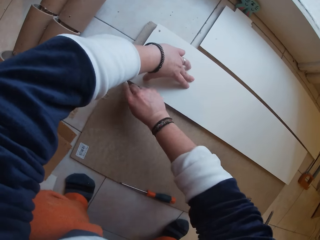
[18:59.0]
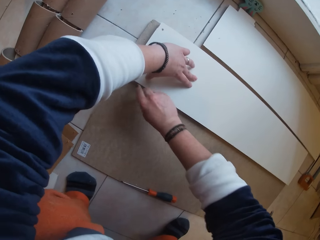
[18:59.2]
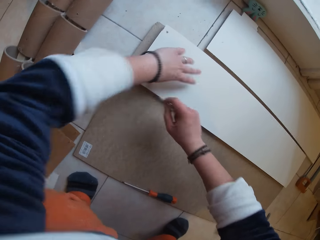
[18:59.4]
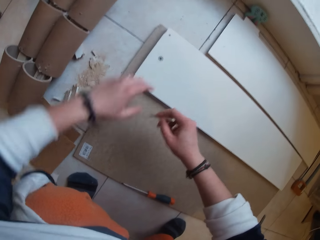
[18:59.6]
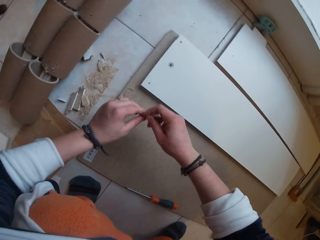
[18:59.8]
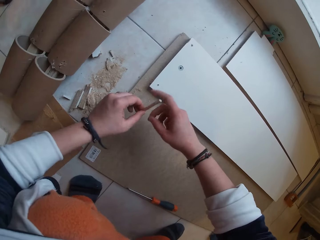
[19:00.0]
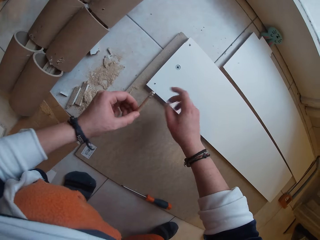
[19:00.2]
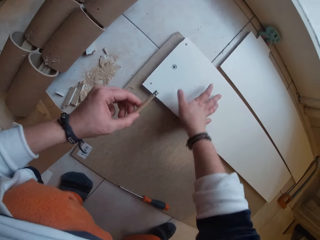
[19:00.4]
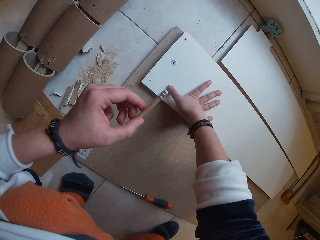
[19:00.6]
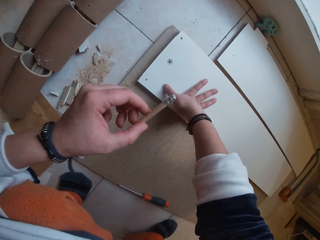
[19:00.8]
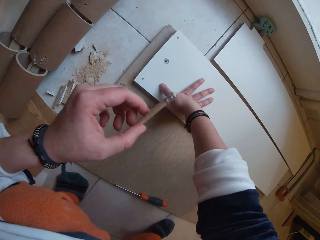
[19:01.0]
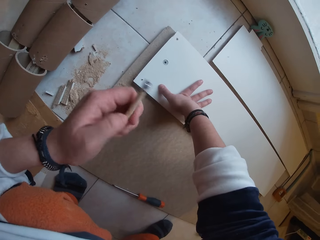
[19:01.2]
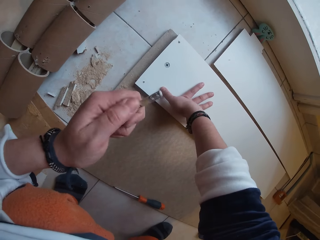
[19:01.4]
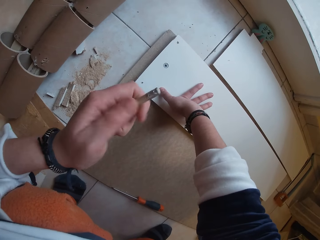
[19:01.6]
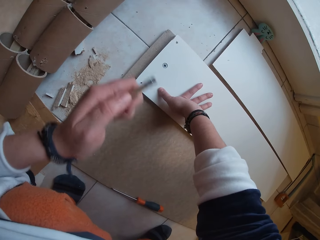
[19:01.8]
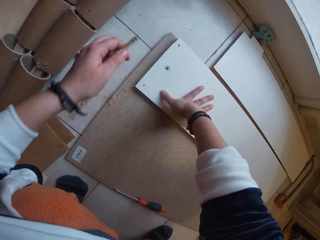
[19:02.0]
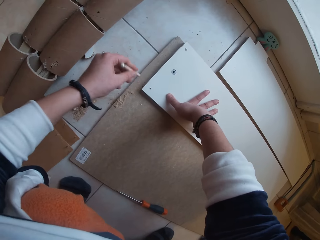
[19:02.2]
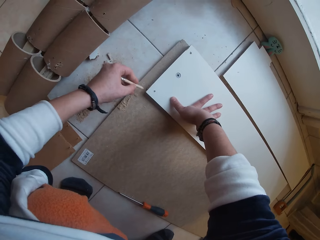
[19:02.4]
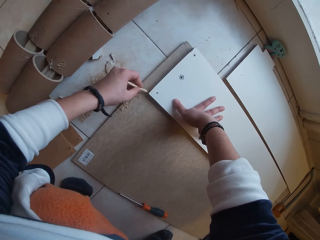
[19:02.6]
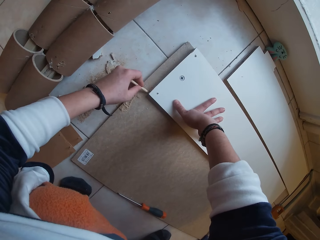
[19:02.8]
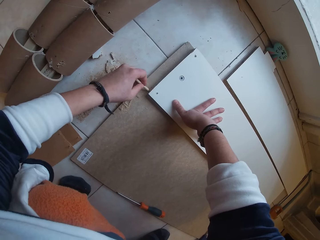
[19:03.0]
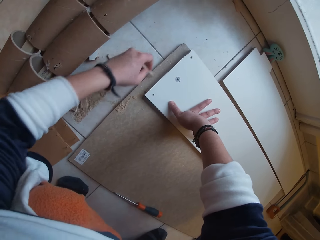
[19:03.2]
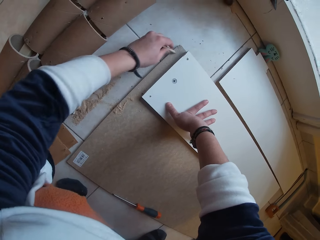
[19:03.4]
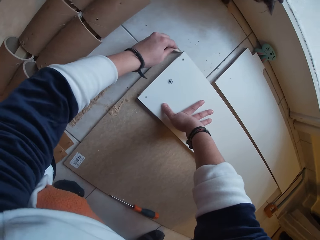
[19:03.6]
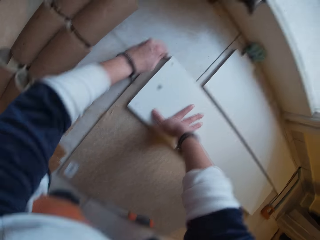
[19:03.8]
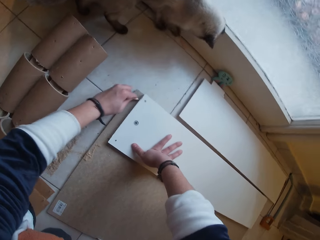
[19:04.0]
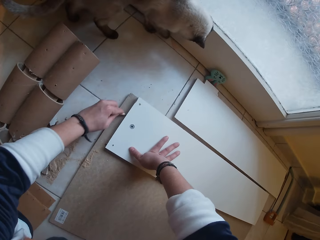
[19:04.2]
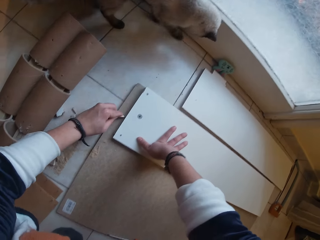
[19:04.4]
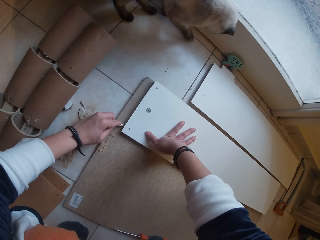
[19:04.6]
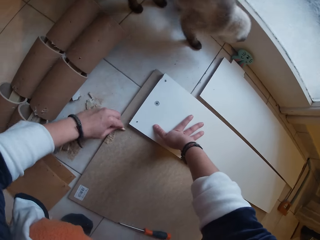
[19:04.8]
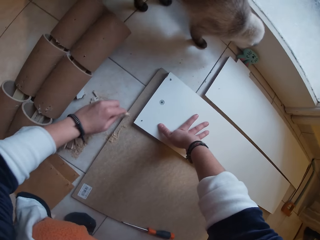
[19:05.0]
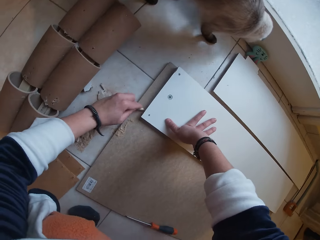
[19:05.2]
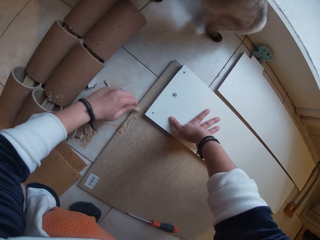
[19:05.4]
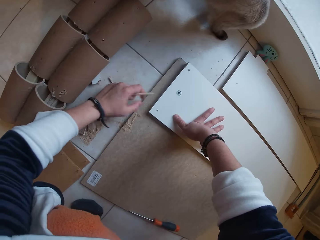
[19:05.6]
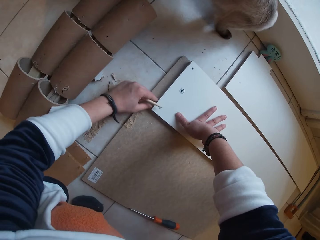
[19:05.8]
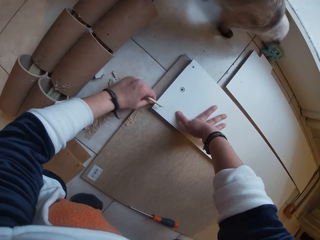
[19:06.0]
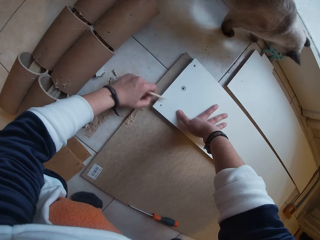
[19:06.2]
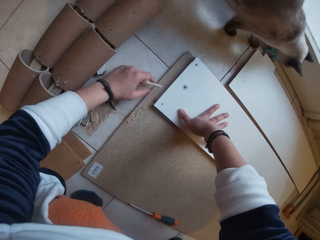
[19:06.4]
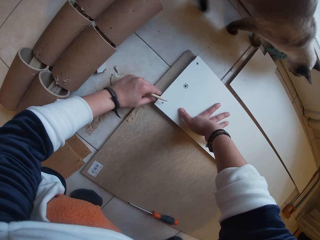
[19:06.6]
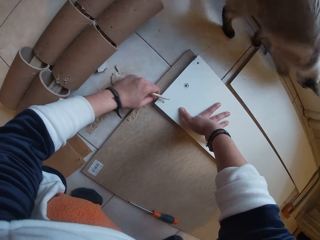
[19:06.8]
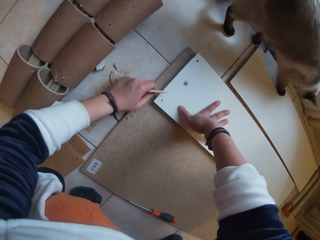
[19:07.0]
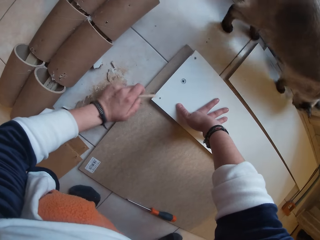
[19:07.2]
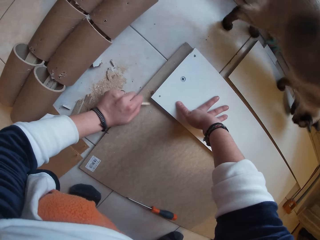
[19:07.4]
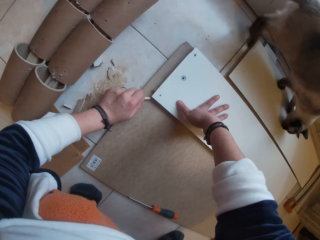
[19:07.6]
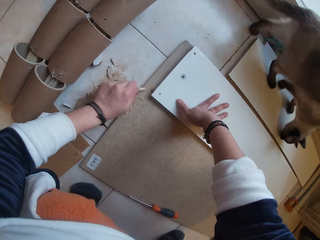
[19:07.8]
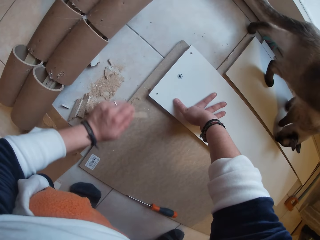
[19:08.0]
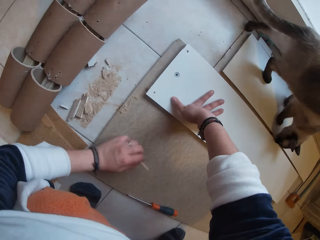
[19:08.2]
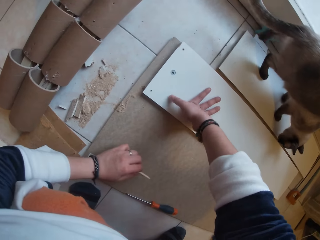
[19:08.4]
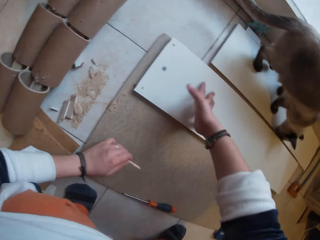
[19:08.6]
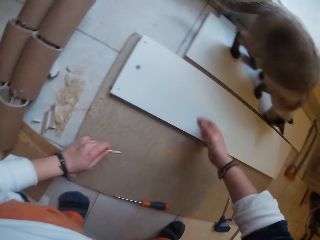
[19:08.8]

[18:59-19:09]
The camera wearer passes the pencil from her right hand to her left hand. She stares at the pencil in her left hand. She marks the board around the plank with the pencil in her left hand.

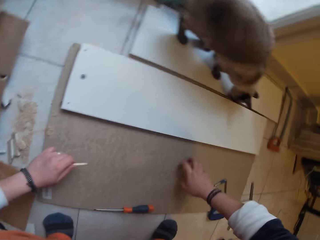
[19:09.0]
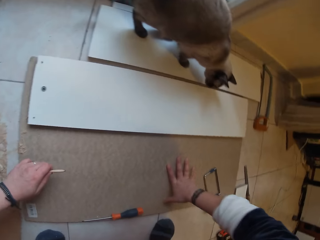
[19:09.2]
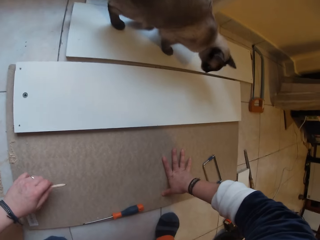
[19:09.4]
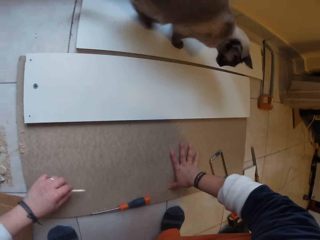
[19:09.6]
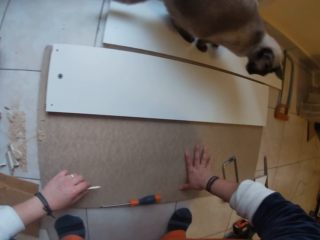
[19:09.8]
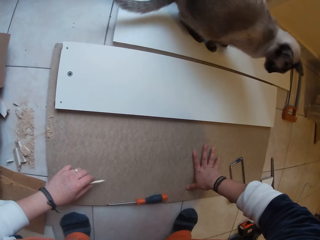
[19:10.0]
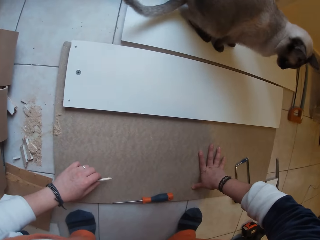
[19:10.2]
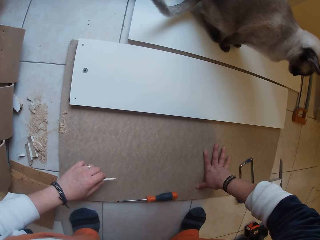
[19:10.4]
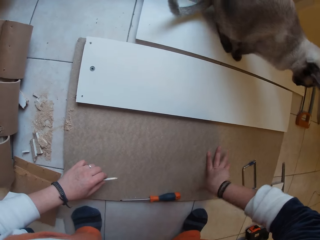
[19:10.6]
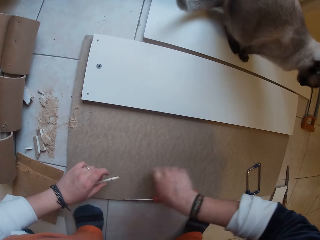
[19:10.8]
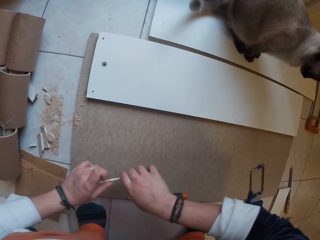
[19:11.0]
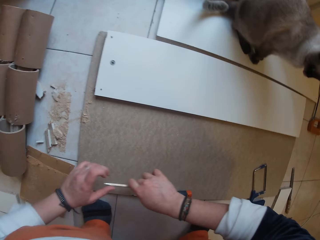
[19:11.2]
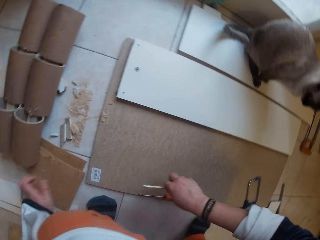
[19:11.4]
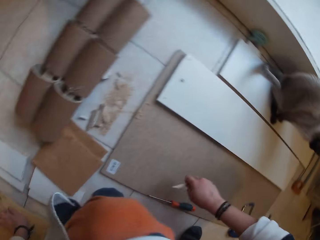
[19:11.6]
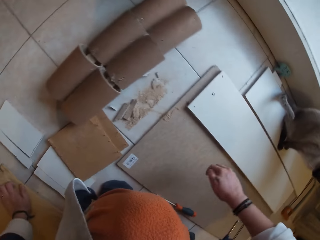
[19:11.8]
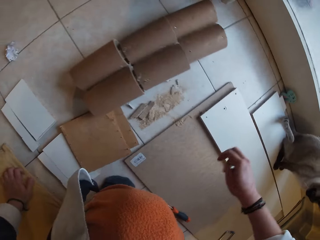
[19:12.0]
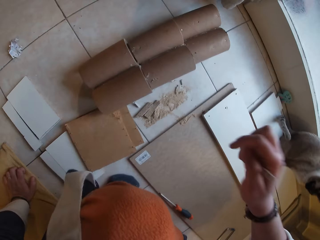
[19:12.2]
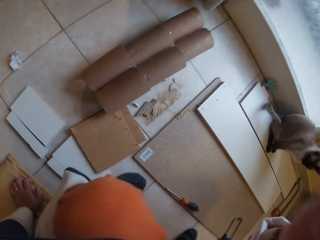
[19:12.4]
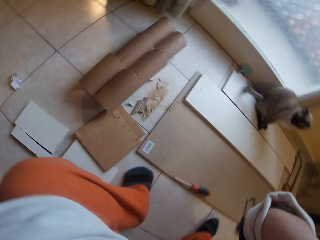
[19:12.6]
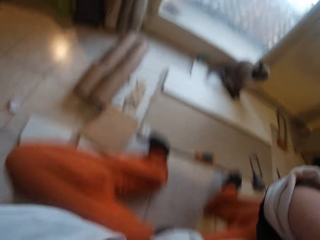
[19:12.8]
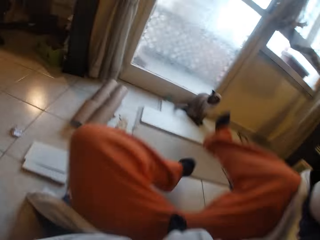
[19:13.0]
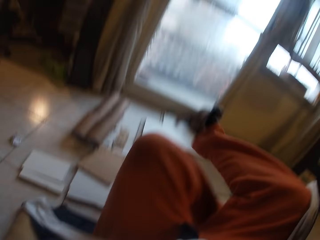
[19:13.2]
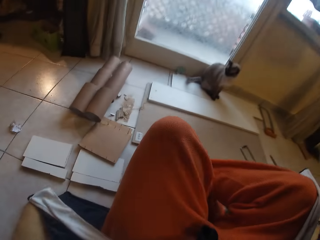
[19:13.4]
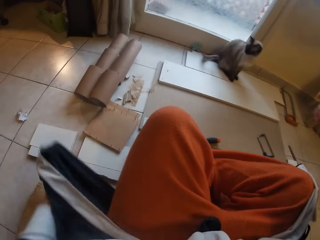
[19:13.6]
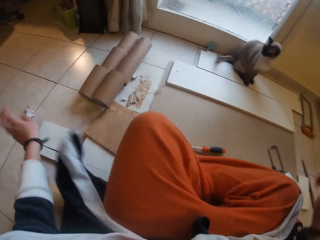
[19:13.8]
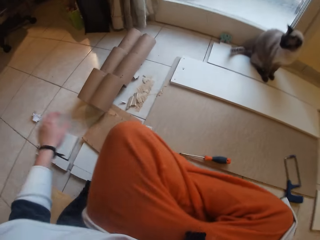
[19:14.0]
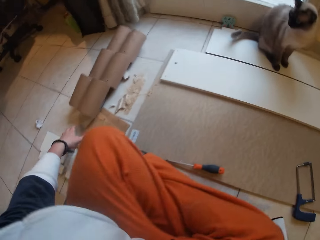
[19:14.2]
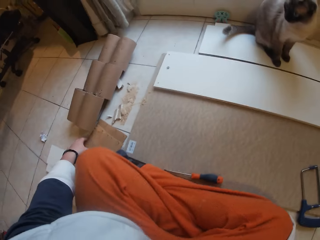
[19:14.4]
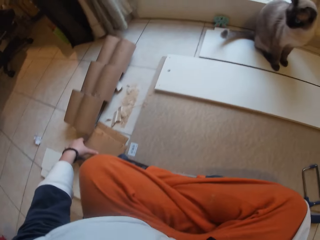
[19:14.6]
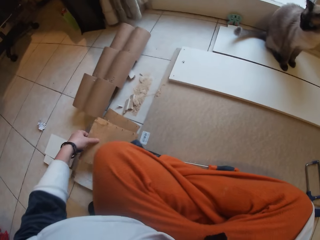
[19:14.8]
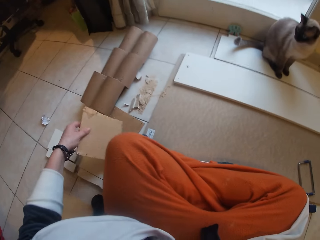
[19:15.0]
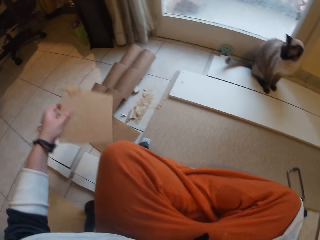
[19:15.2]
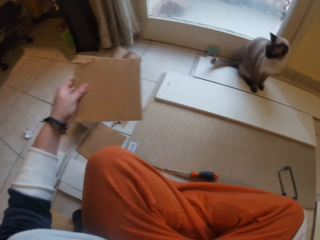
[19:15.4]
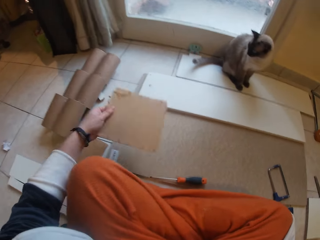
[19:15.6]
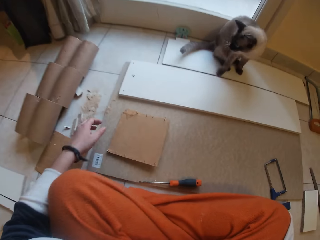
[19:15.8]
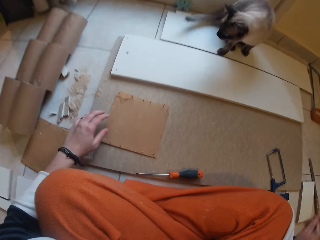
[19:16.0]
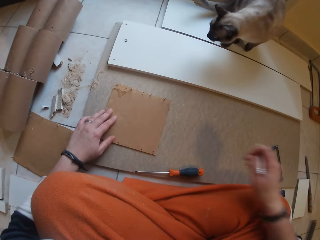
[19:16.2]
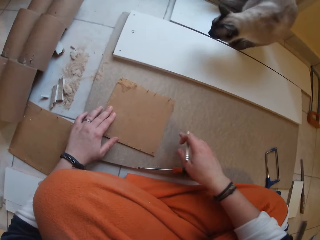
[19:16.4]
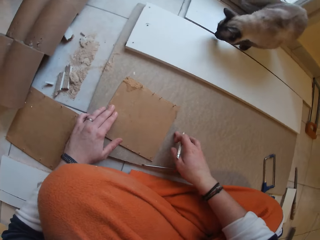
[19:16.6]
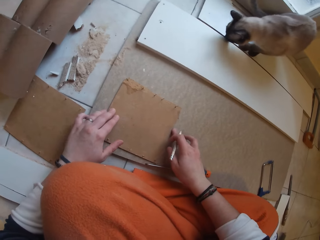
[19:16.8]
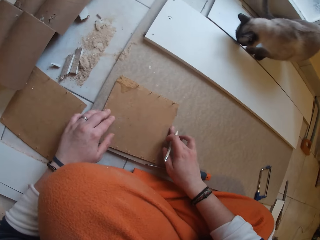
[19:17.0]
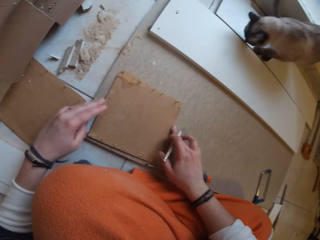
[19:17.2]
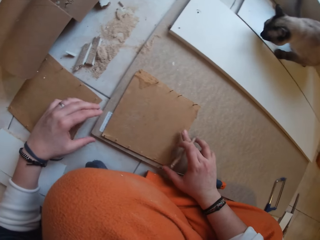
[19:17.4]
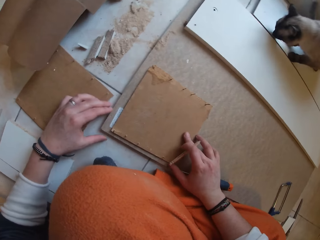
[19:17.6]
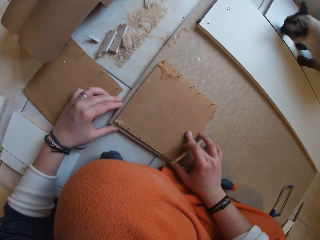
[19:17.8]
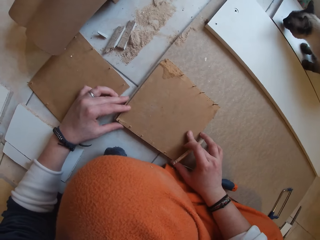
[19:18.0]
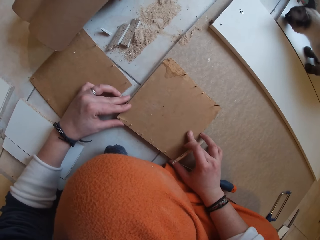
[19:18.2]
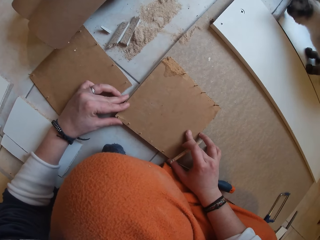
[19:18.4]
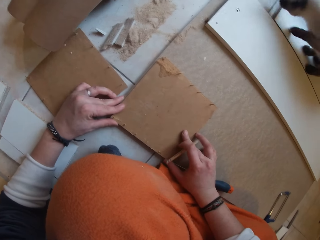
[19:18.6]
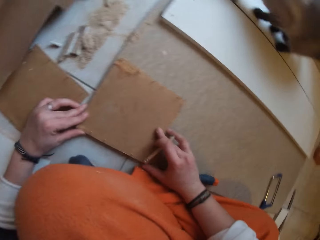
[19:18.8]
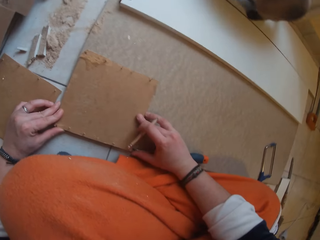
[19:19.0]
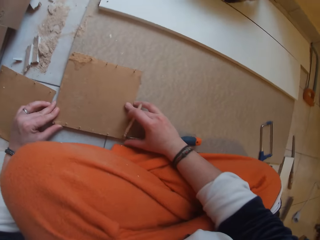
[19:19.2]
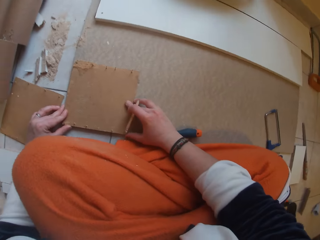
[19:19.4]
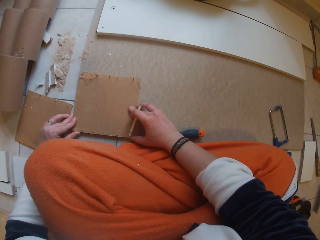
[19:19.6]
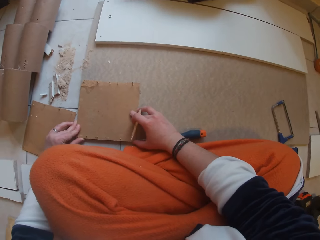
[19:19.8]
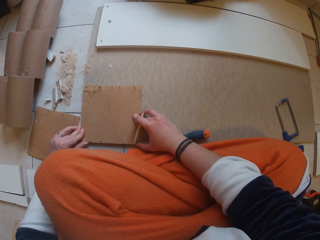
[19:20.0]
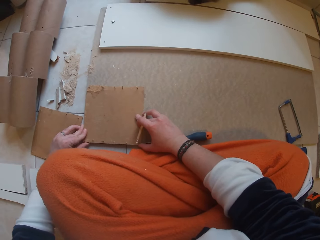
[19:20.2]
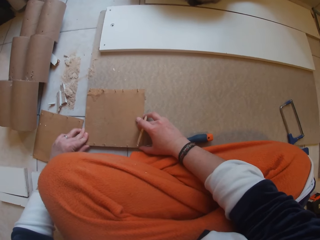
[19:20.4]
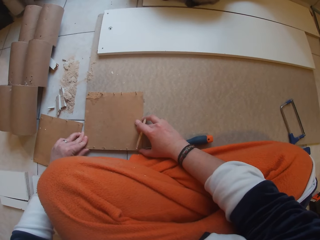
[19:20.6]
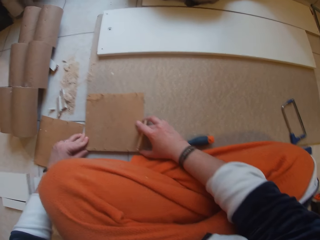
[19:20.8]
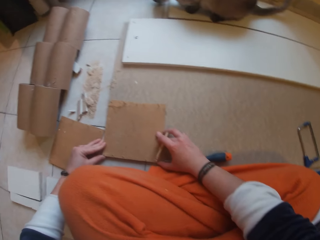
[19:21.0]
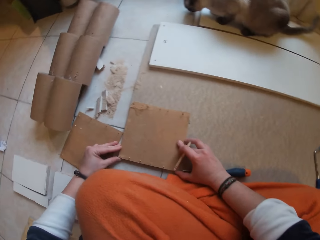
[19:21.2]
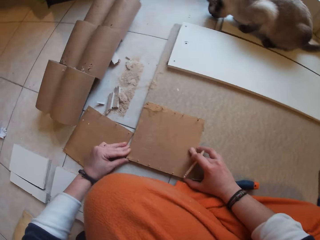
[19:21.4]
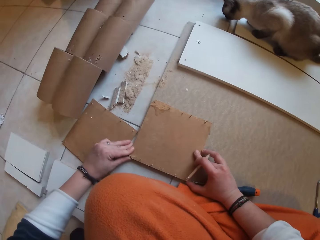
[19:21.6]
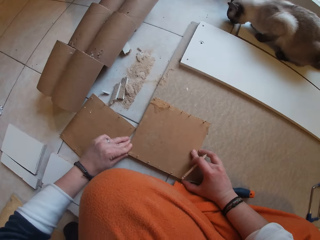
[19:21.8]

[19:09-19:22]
The camera wearer transfers the pencil from her left hand to her right hand. She picks a piece of wood from the floor with her left hand. She drops the piece of wood on the board with her left hand. She adjusts the piece of wood on the board with both hands.
